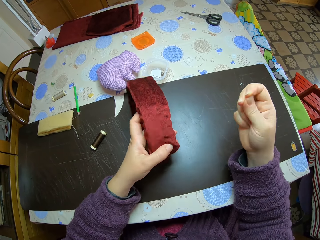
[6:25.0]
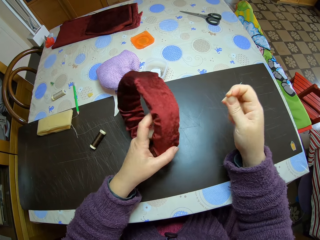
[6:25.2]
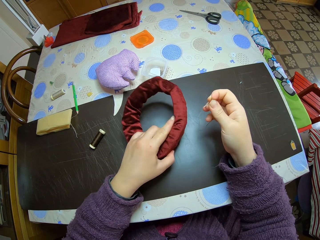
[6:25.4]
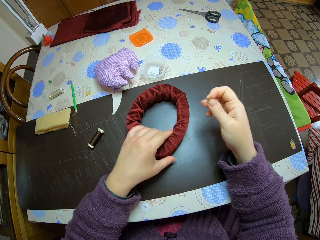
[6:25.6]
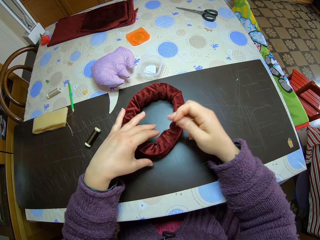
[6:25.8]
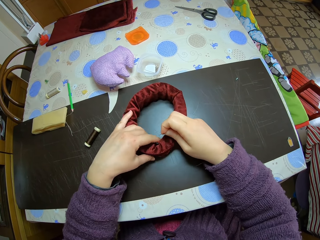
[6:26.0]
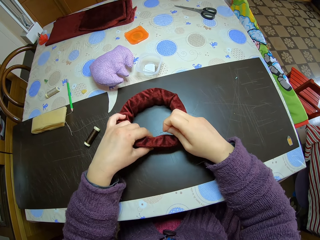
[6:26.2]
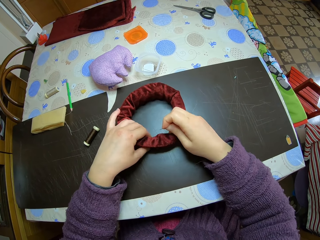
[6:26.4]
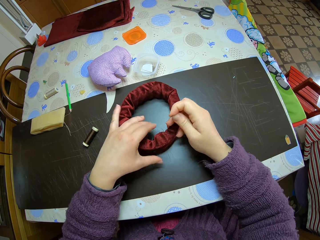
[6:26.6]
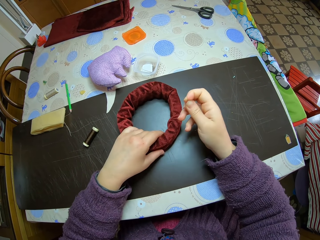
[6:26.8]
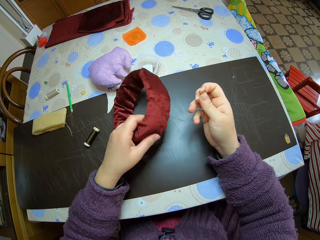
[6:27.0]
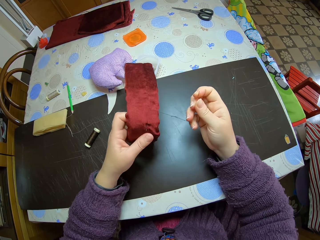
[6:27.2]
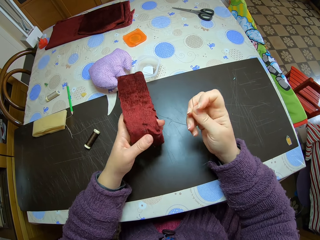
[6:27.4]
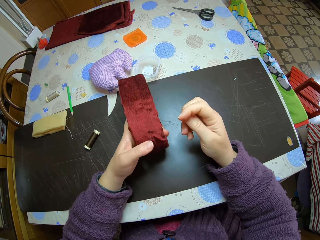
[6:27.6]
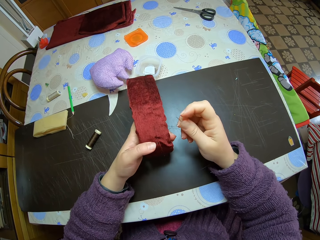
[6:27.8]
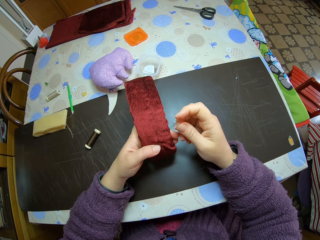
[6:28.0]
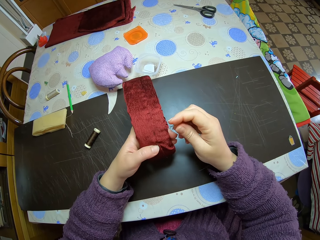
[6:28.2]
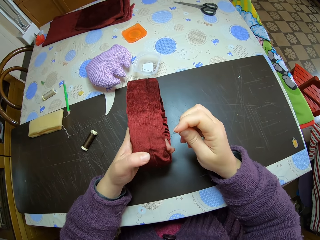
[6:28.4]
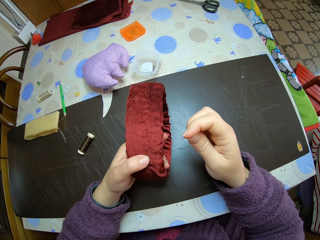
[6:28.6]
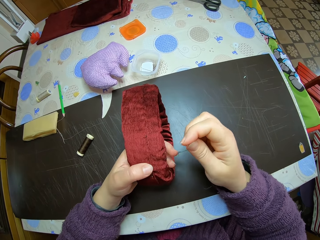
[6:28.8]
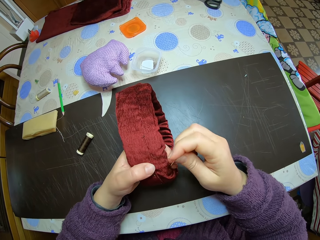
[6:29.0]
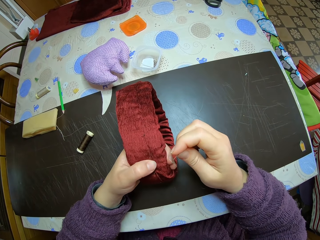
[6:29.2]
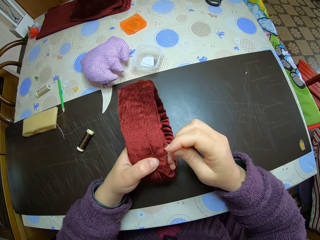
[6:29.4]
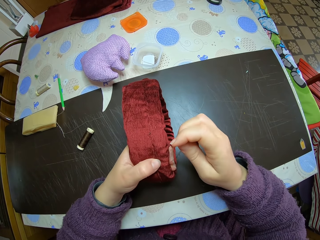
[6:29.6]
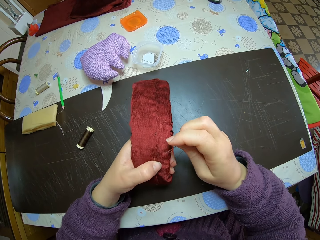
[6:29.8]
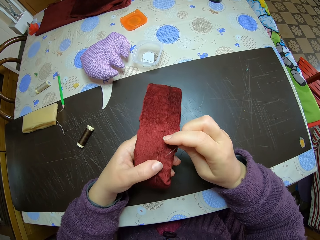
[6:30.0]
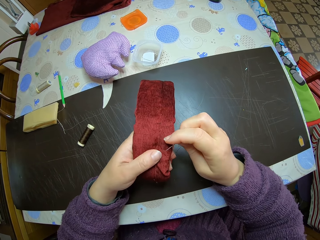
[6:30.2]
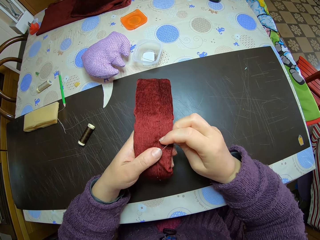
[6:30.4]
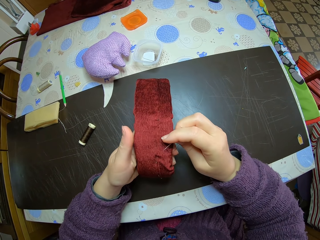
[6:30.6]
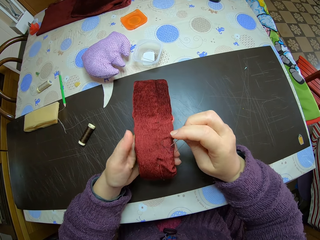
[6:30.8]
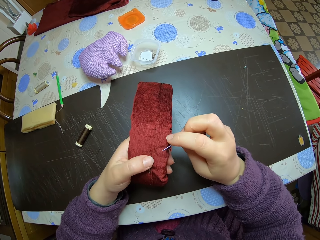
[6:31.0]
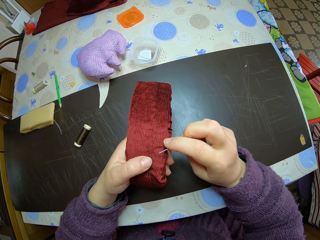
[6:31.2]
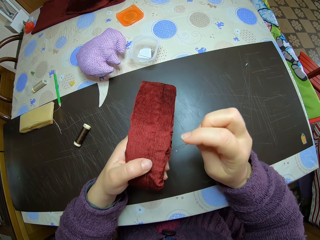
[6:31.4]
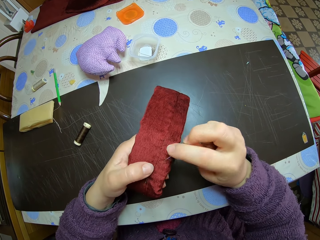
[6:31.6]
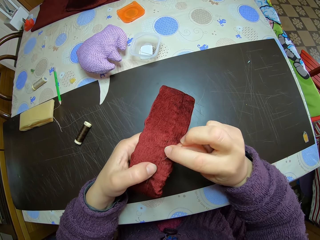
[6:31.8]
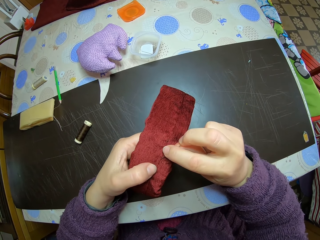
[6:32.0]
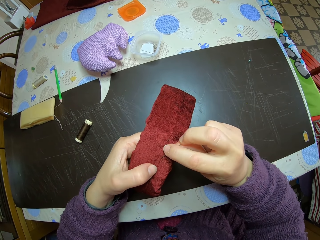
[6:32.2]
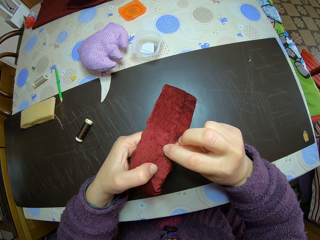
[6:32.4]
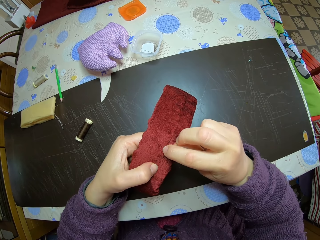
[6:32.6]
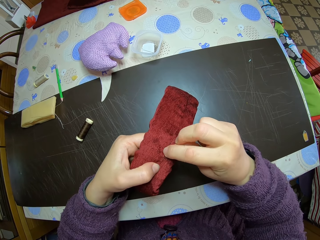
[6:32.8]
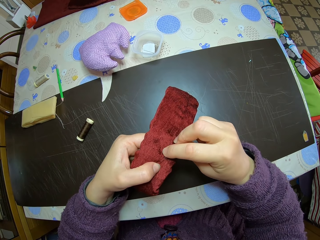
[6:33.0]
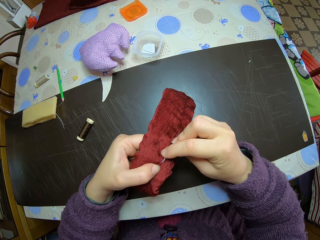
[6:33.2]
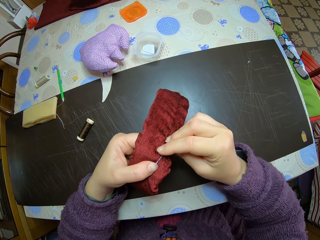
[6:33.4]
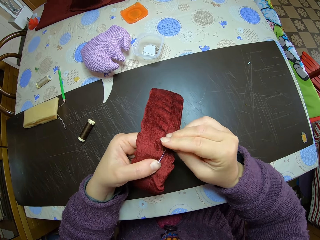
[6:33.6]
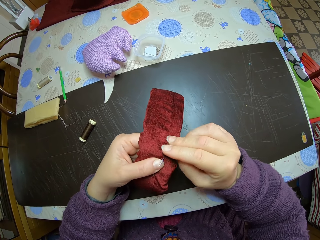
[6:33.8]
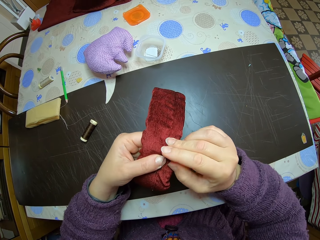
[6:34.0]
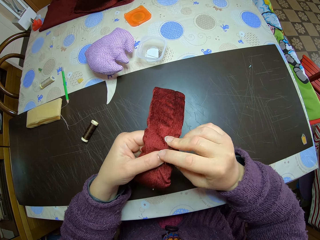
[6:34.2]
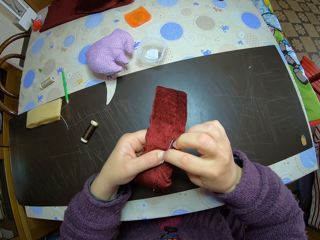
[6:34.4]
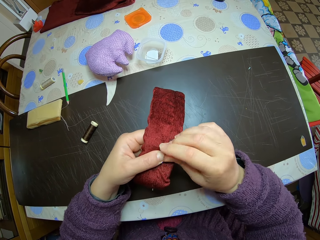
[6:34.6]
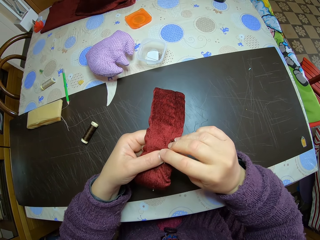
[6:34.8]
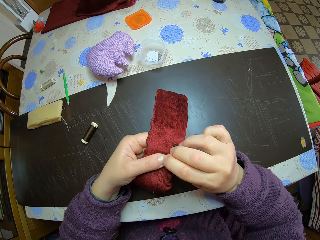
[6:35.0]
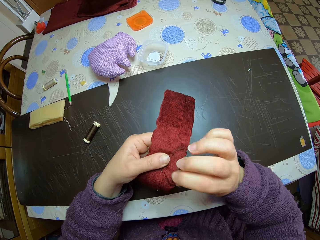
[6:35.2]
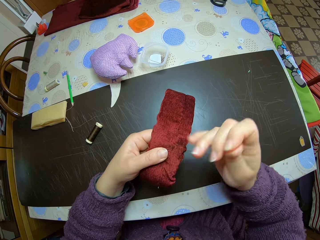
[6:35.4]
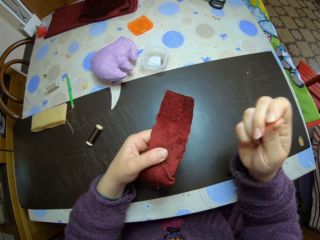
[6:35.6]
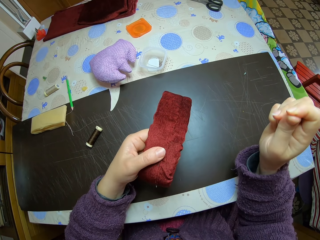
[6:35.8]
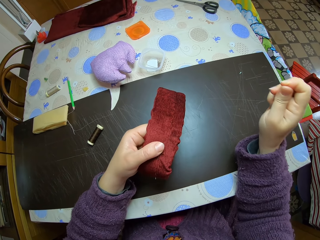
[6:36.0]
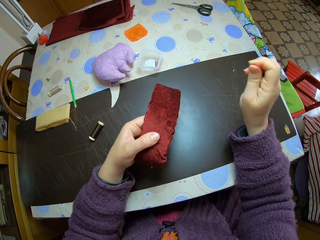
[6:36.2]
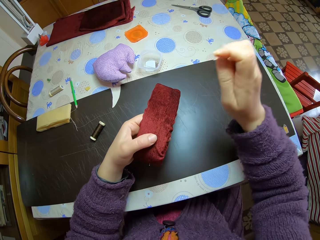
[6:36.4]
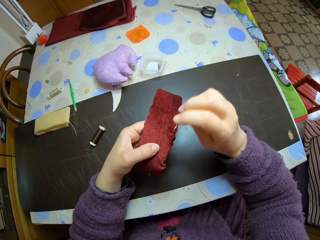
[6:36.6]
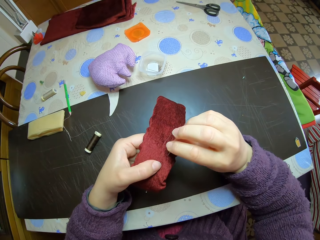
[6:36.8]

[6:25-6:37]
The camera wearer drops the material on the table. She adjusts the material on the table with both hands. She picks up the material on the table with her left hand. She sews the decoration with a needle. She sews the material with her right hand. She pulls out the needle from the material with her right hand.

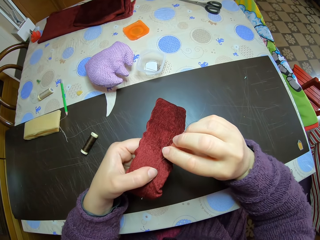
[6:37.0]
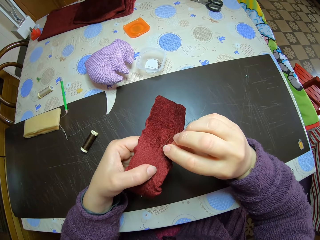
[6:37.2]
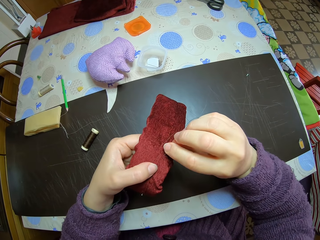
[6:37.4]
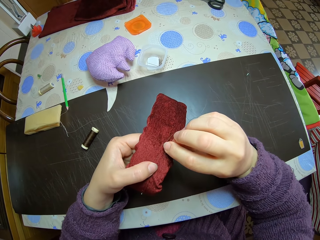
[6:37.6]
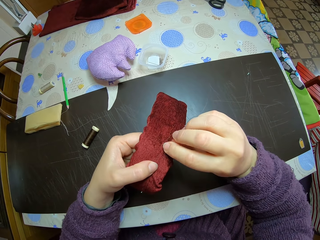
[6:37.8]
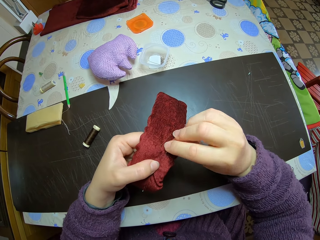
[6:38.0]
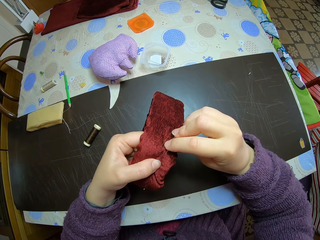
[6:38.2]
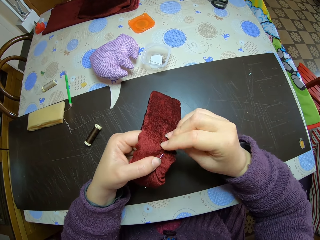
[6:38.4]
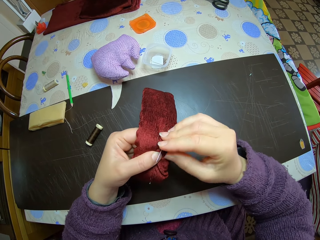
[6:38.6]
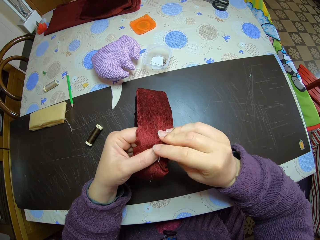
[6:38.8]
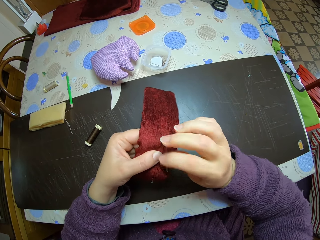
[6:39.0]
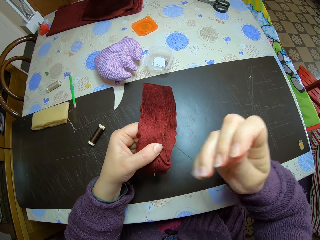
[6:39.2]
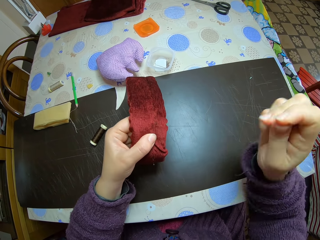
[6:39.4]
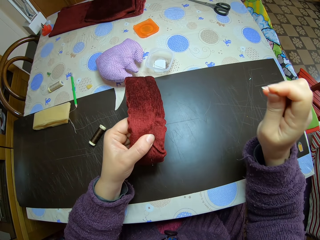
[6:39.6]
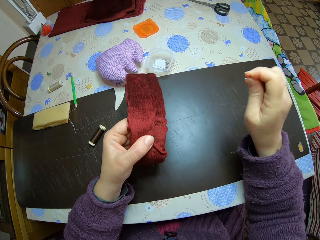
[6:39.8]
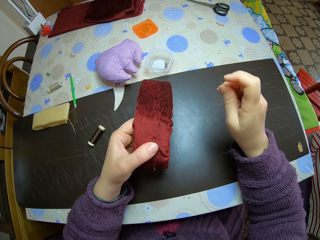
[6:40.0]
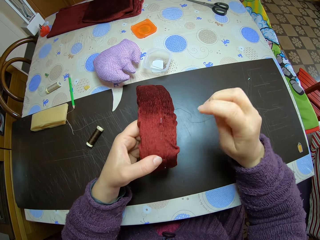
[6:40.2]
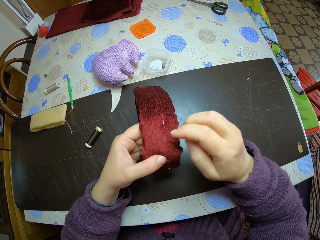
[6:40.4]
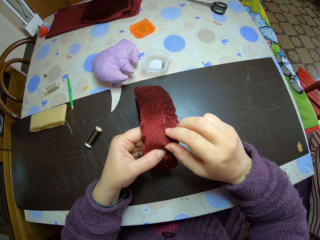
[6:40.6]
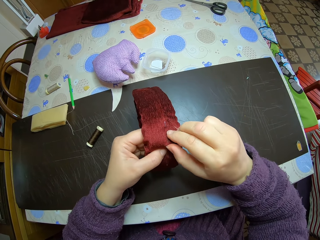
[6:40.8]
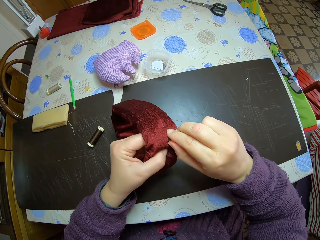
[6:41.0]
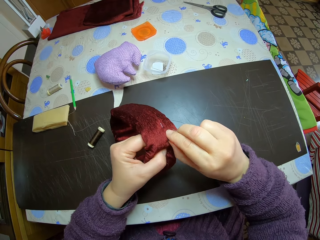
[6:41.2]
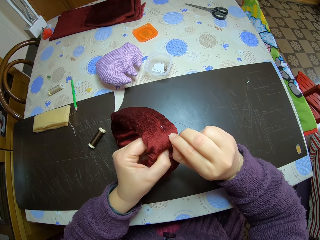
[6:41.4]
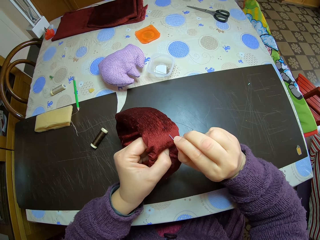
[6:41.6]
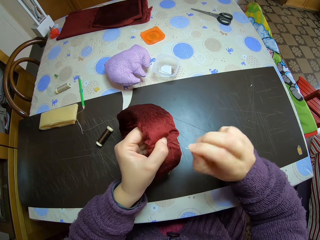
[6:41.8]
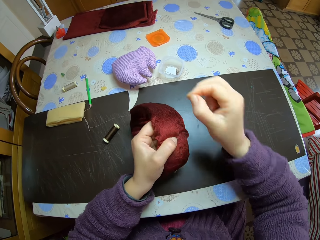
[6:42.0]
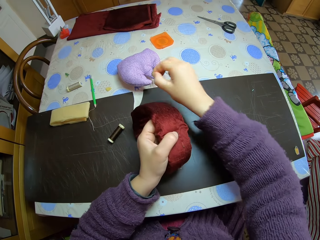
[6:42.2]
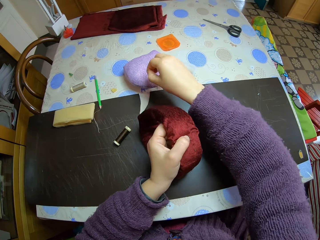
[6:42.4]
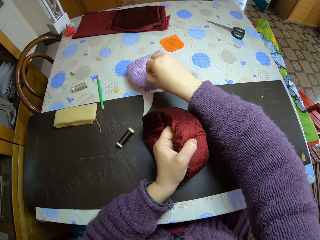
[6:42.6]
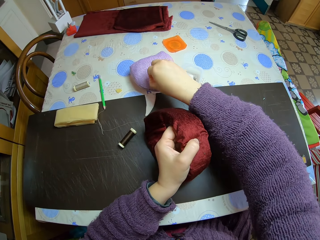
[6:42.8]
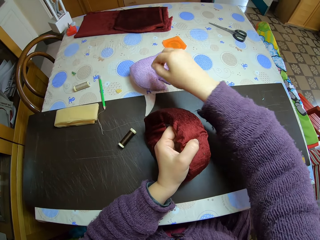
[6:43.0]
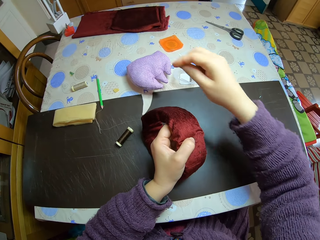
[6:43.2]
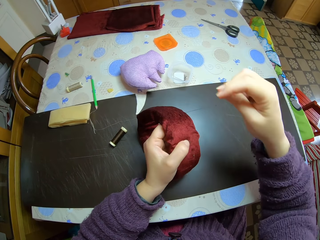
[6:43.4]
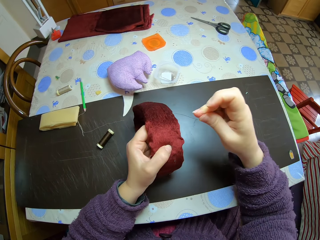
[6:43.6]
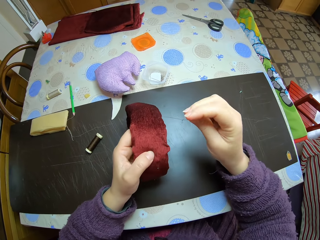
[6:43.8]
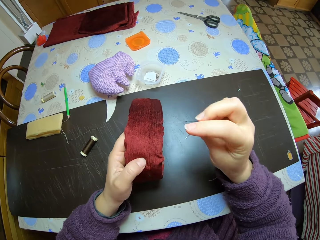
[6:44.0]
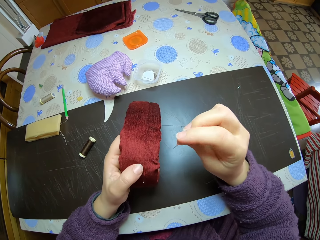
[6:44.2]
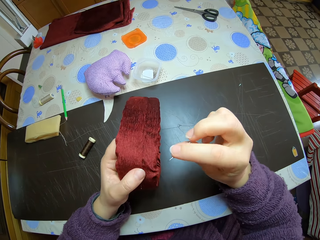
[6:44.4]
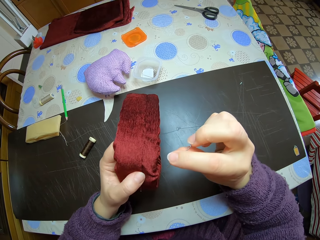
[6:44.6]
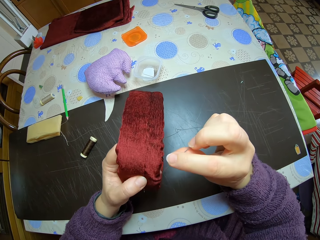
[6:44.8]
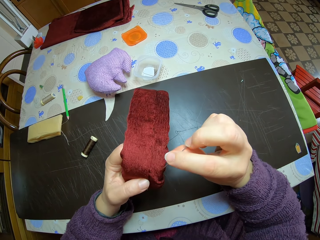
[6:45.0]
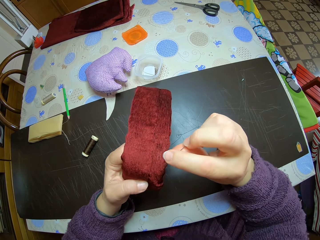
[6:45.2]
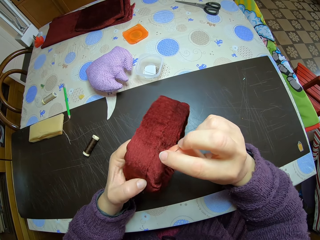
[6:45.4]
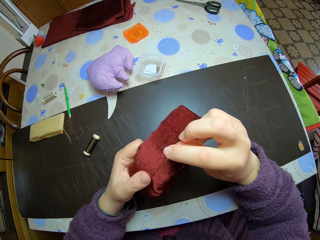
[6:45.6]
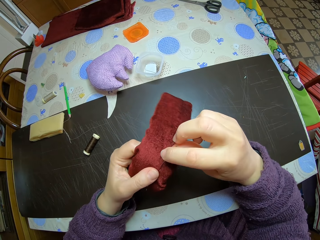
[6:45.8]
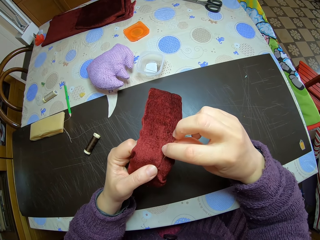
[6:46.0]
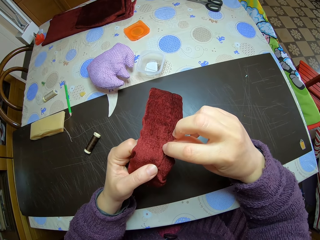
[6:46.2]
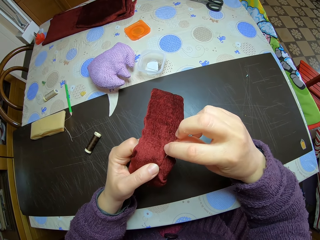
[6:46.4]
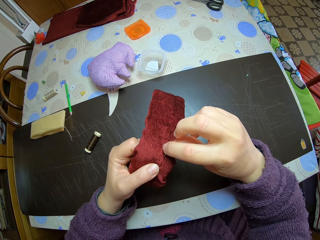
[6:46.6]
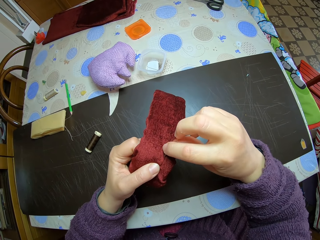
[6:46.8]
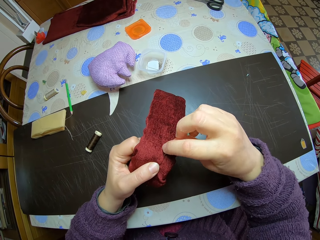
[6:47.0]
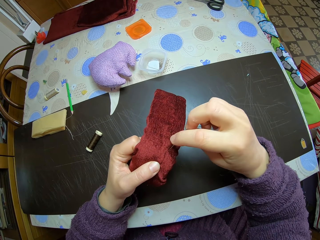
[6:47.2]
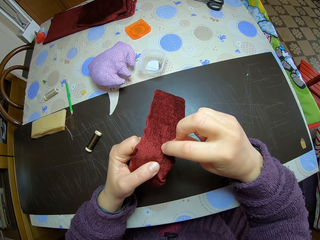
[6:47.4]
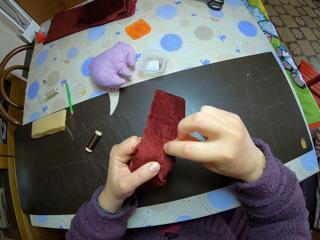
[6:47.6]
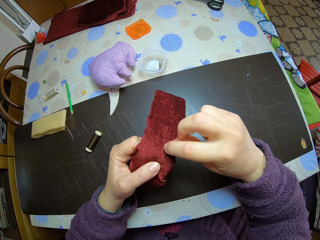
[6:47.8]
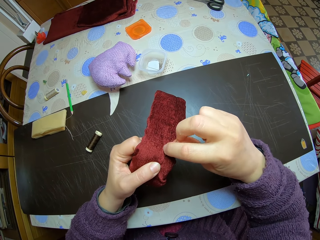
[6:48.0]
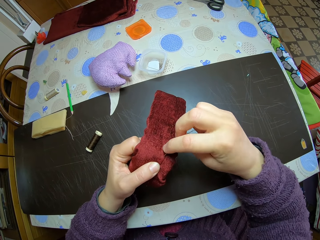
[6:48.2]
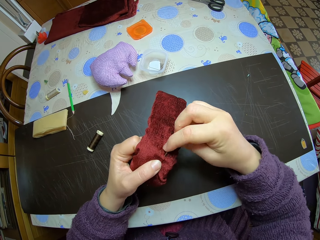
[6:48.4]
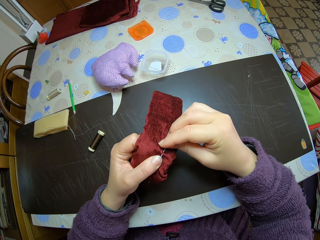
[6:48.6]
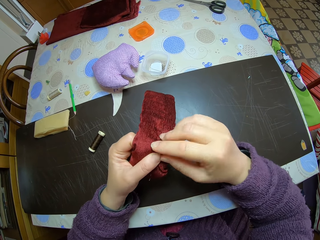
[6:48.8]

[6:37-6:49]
The camera wearer sews the material with her right hand. She pulls out the needle from the material with her right hand. She pulls out the needle from the material with her right hand again. She drops the needle in a needle box on the table with her right hand. She sews the material with the needle with her right hand.
